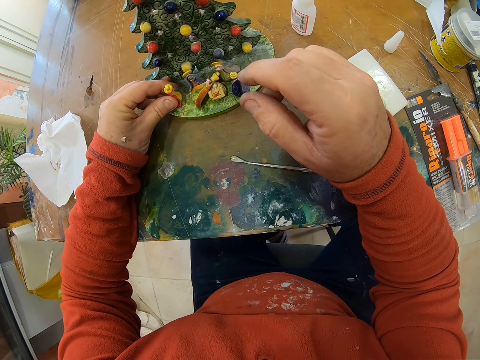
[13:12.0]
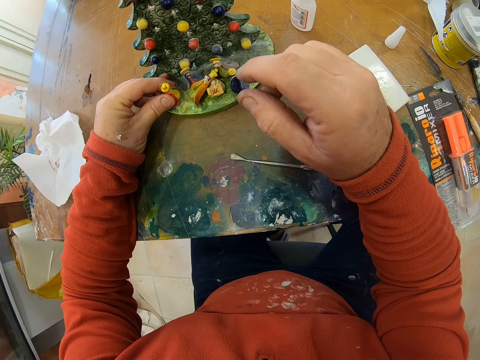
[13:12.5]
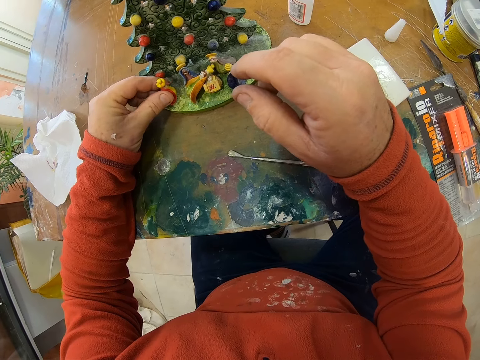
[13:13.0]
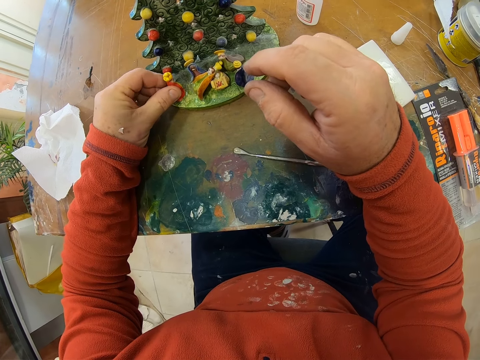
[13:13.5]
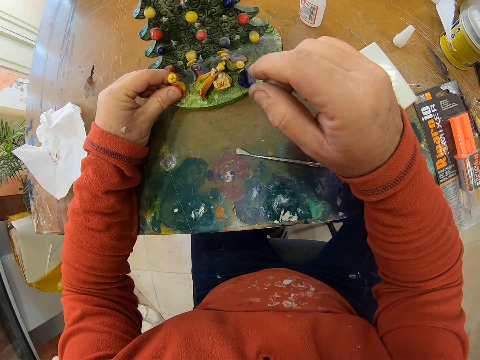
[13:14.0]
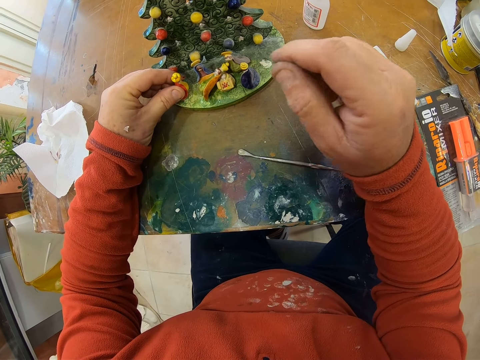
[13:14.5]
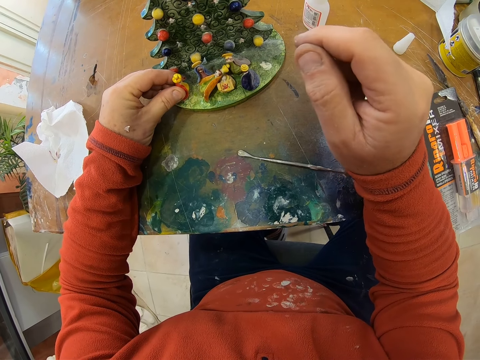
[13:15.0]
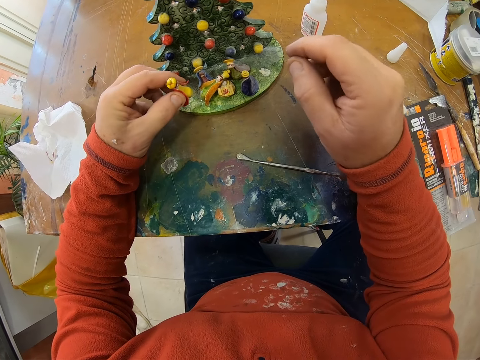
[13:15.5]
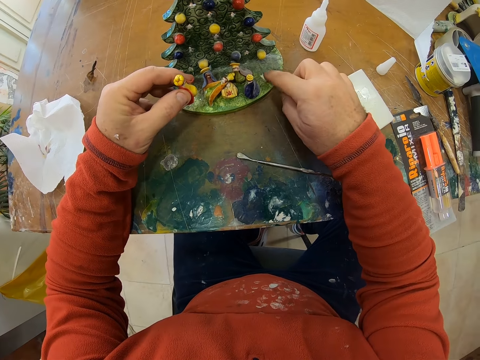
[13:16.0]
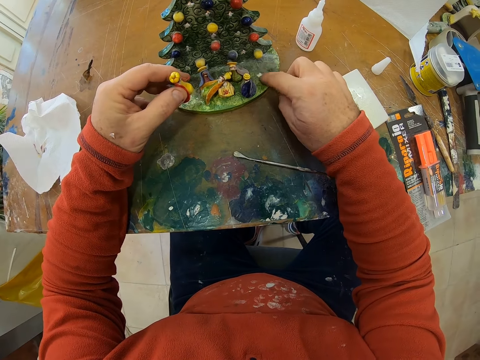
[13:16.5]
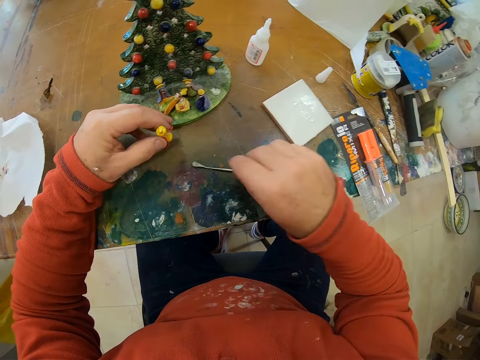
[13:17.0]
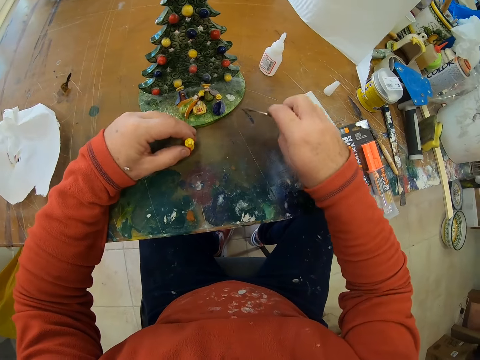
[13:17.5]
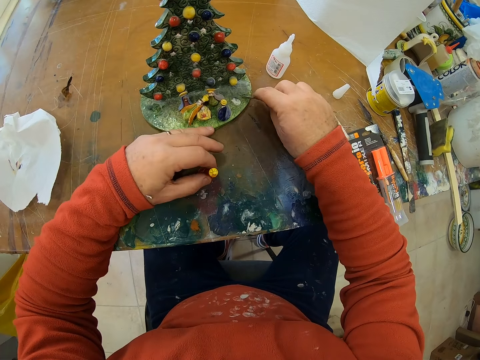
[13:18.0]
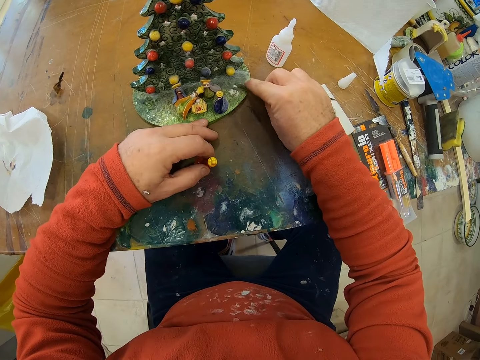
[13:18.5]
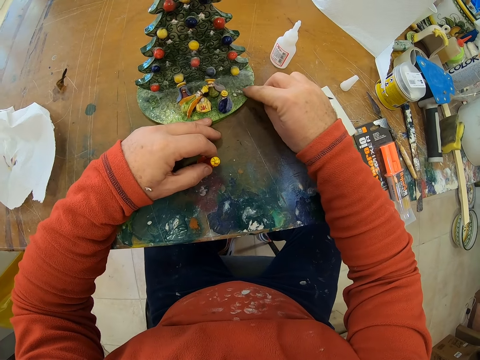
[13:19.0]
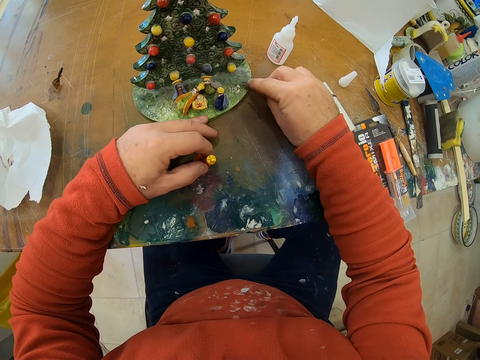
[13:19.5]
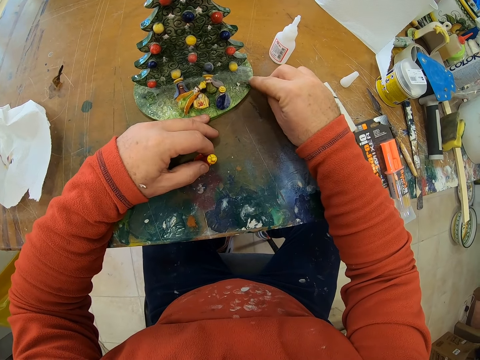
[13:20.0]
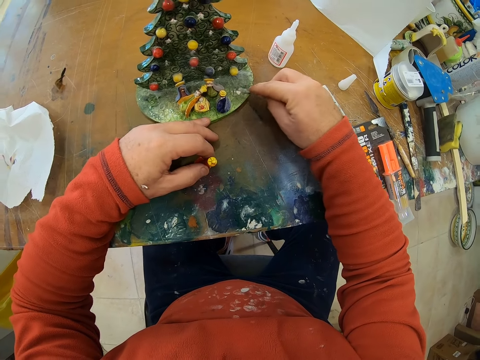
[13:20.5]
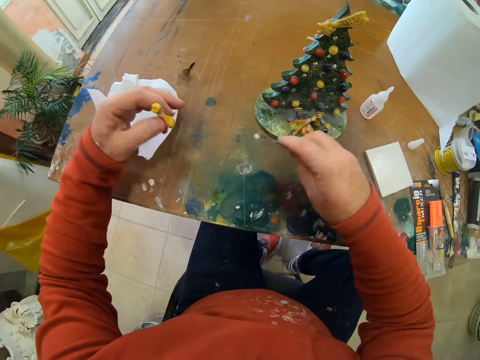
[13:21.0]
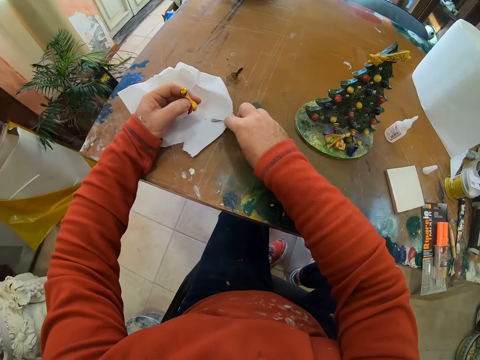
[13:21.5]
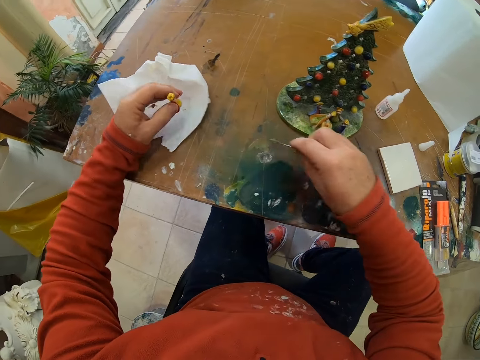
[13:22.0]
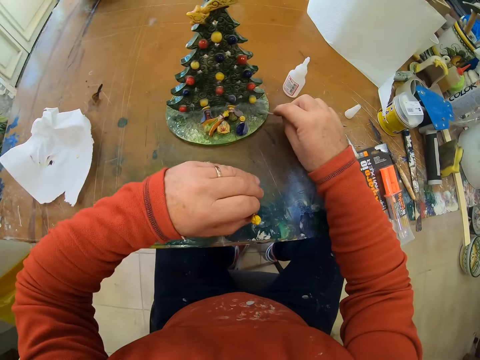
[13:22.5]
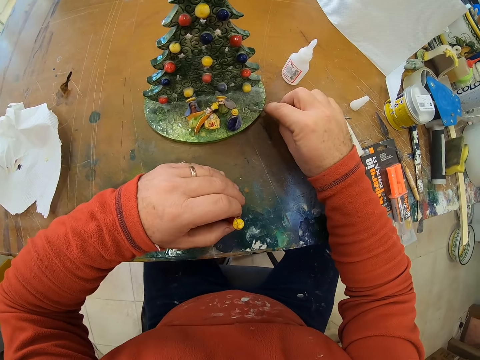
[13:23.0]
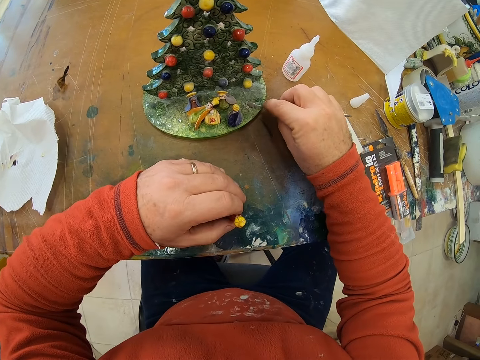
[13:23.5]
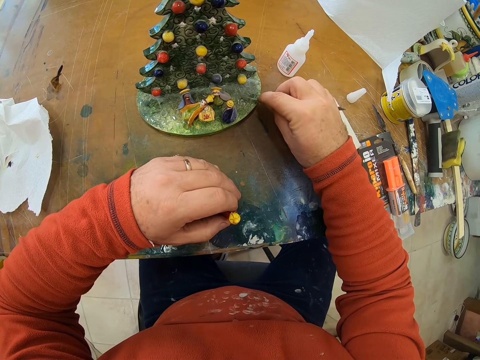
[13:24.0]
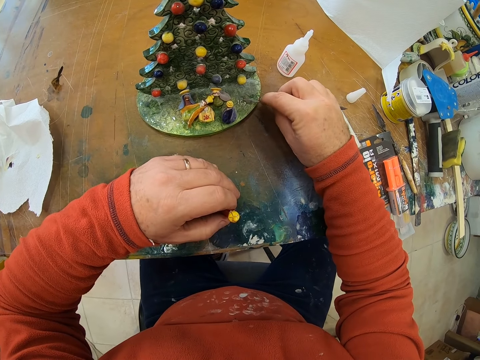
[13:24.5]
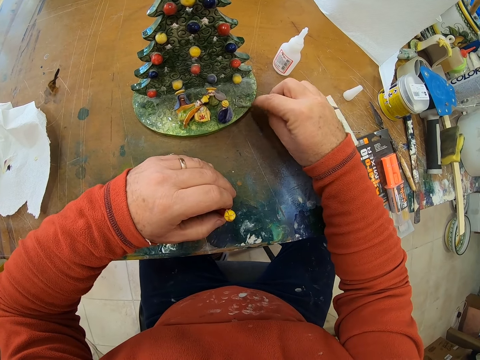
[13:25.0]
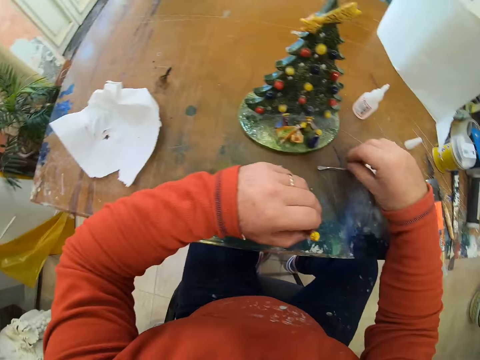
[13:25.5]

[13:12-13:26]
The camera wearer lifts the flower decor. They take a trowel from the table. They scoop gum. They scratch the ceramic tree. They wipe the trowel on a napkin. They place the dirt on the tissue. They scoop the gum. They scratch the ceramic tree.

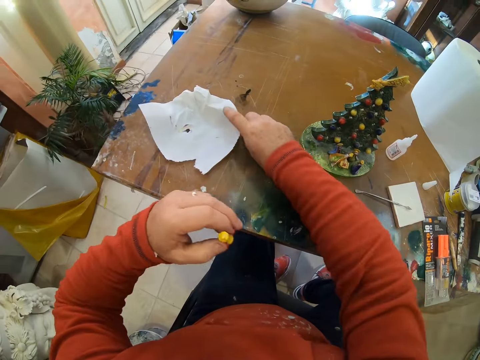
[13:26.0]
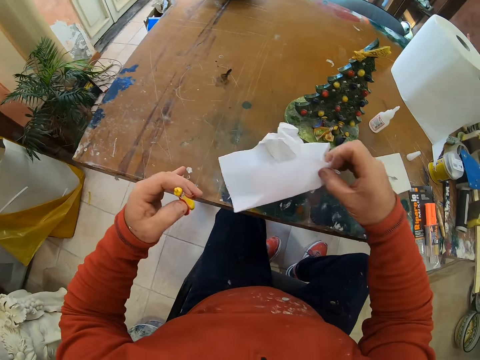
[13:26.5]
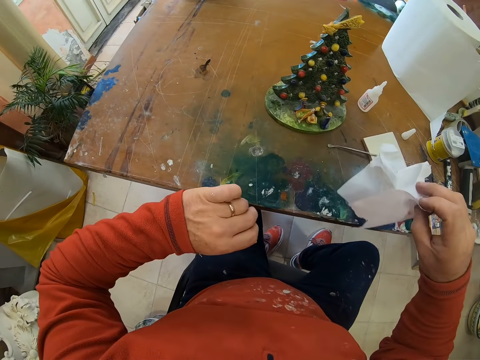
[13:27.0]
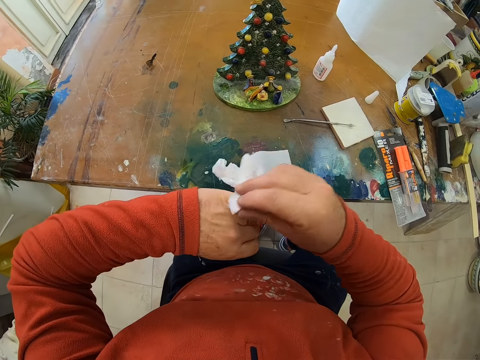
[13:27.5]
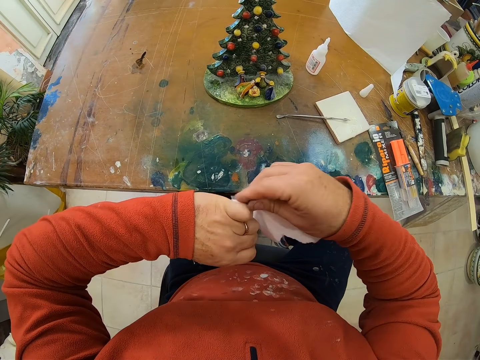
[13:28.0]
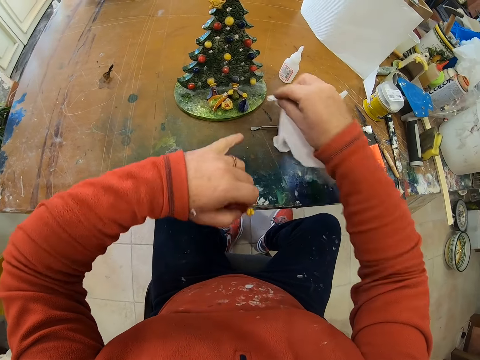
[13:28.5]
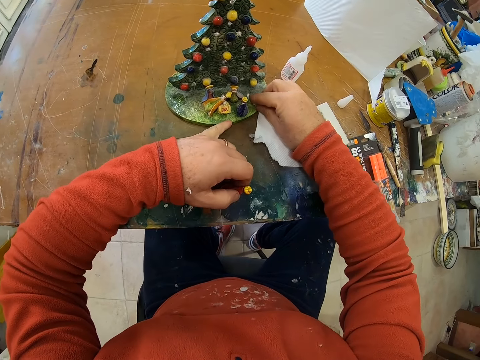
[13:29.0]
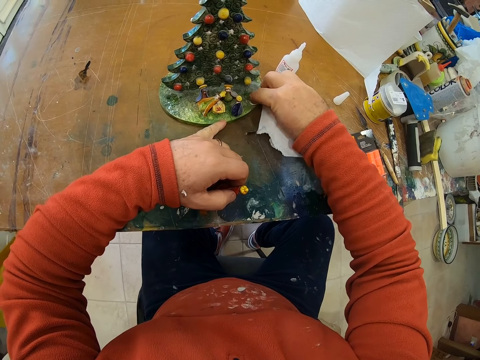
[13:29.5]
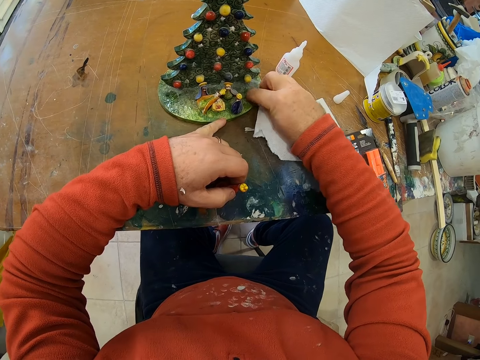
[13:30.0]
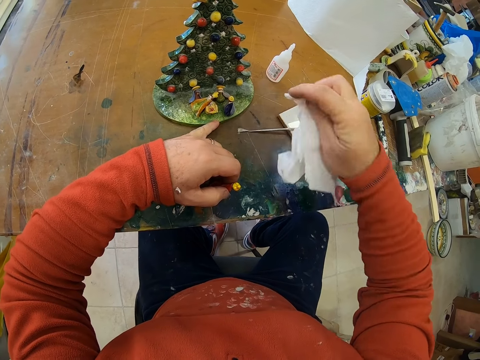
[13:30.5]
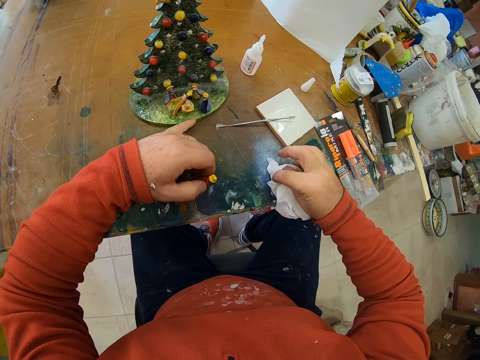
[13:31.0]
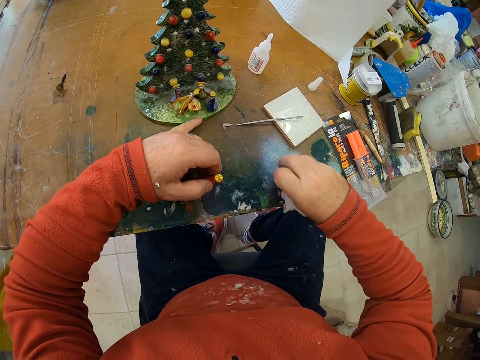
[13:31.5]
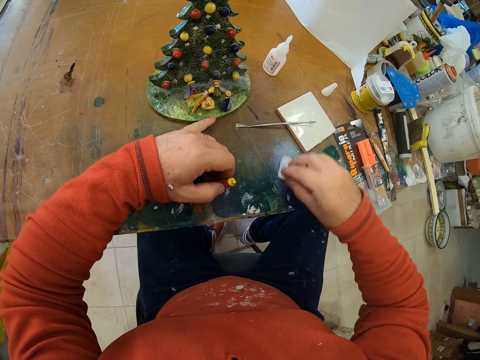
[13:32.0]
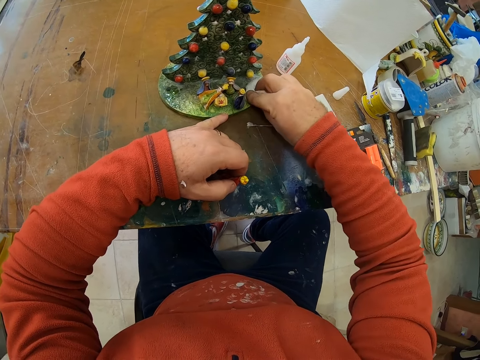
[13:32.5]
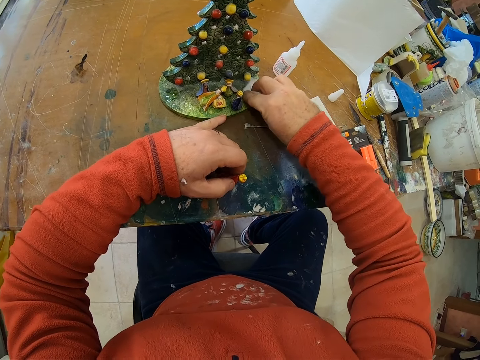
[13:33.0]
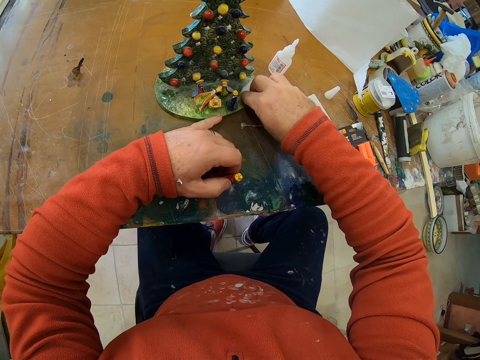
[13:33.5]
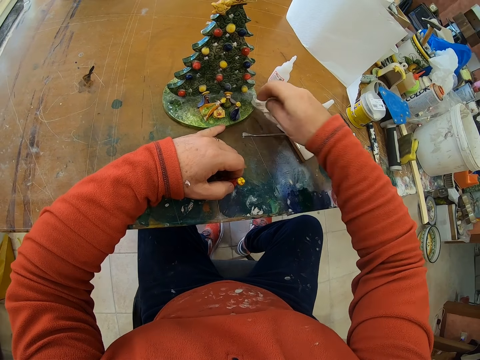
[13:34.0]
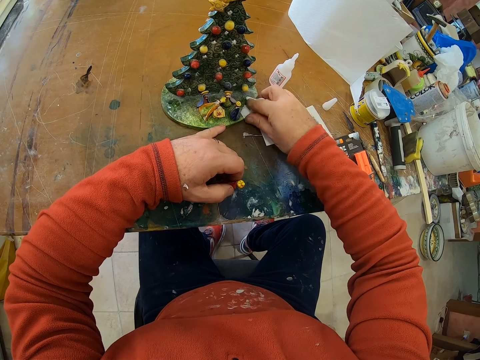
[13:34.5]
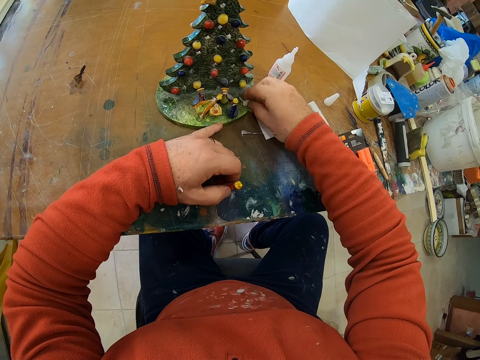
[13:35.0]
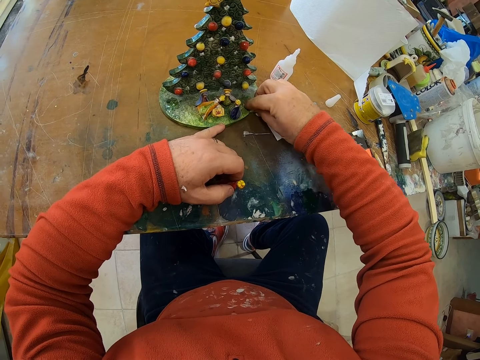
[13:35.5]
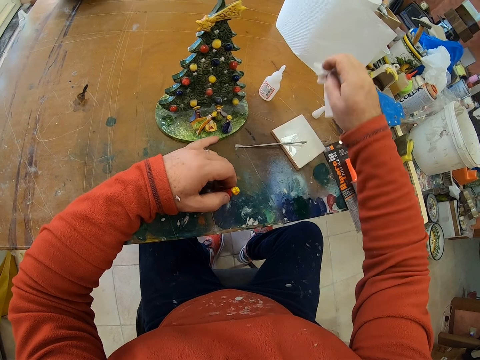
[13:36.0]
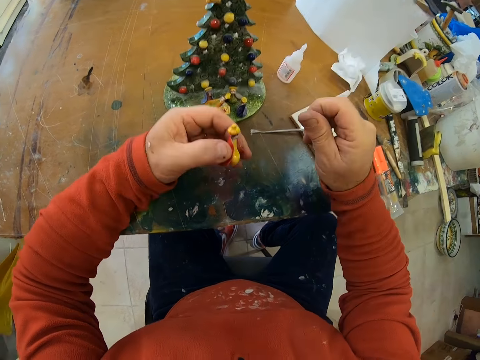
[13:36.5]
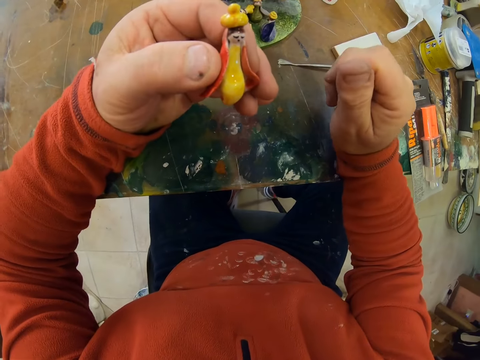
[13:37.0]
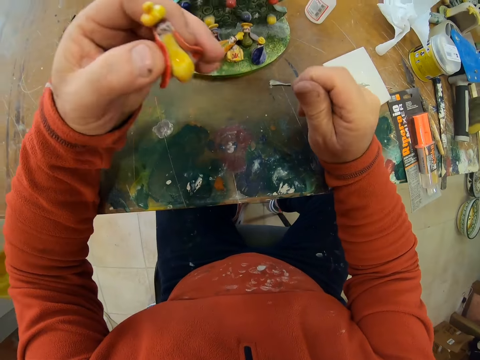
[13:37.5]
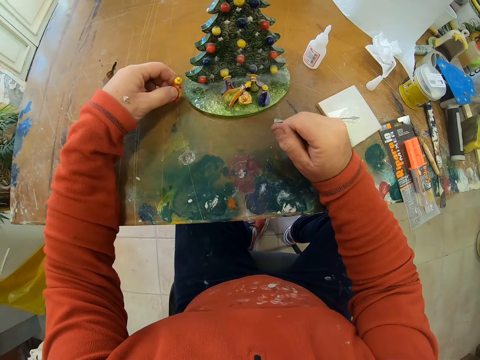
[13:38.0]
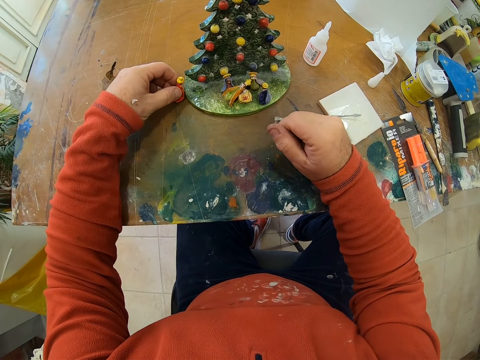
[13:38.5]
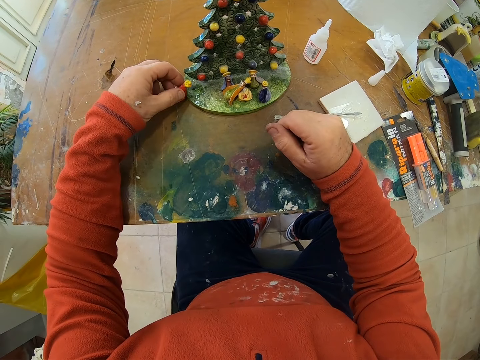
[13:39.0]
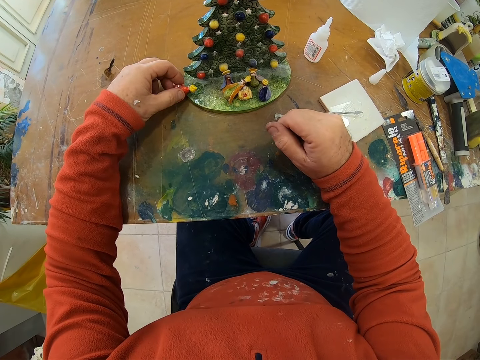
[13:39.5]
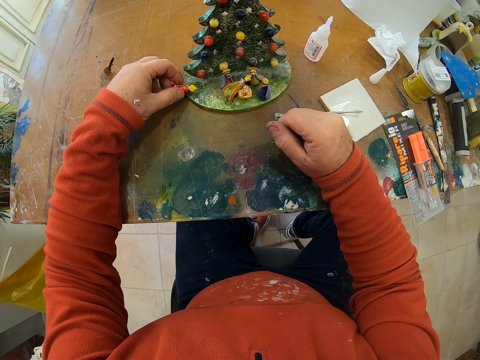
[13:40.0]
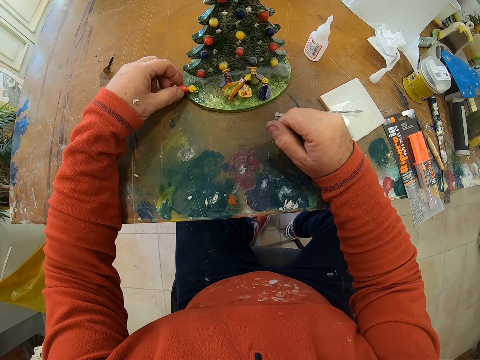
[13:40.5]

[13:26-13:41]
The camera wearer picks up the tissue from the table. They wipe the hand with the tissue. They wipe the ceramic tree. They wipe the table. They wipe the ceramic tree. They throw the tissue. They place the flower decor on the table.
